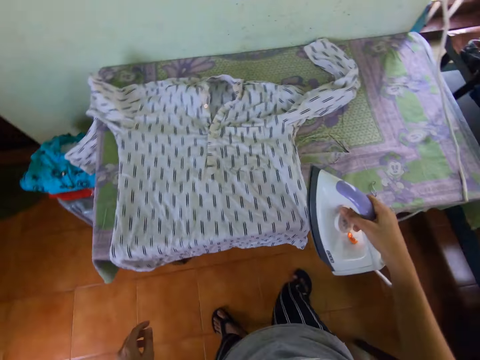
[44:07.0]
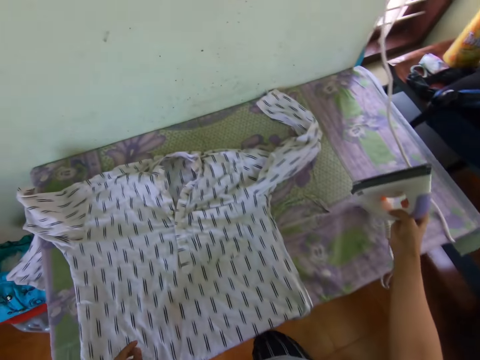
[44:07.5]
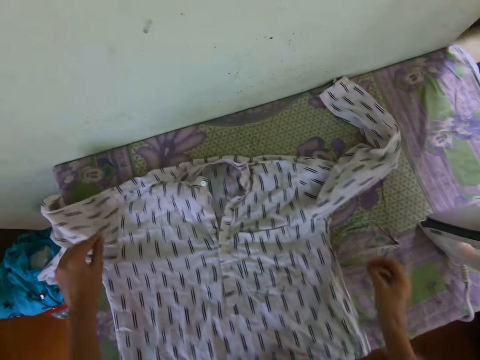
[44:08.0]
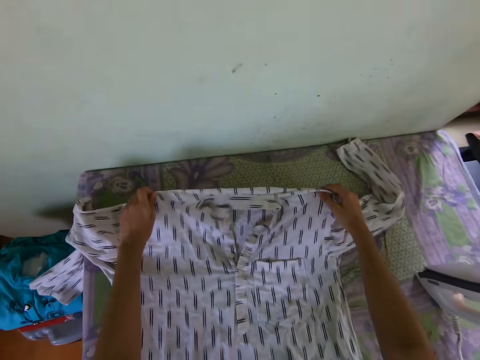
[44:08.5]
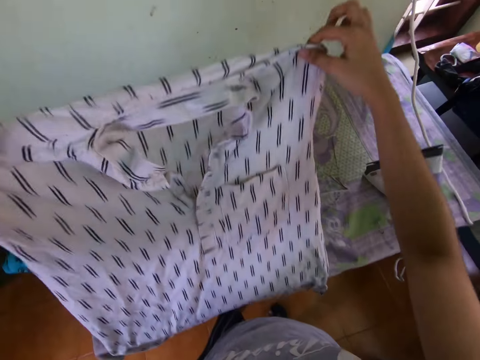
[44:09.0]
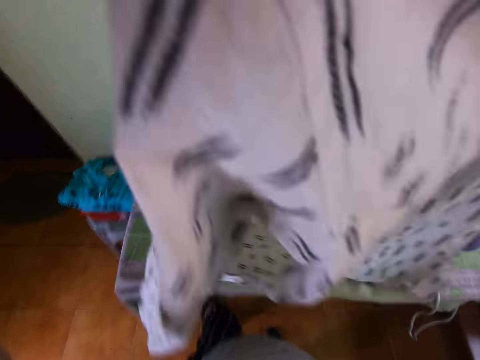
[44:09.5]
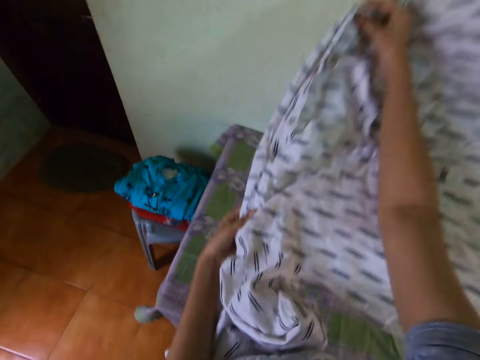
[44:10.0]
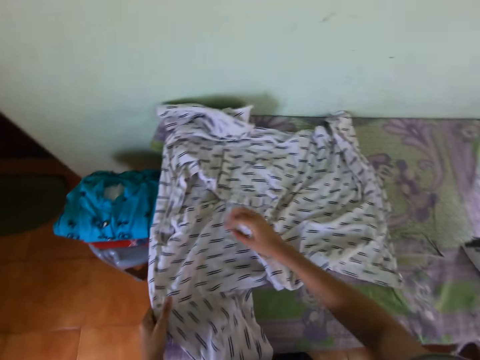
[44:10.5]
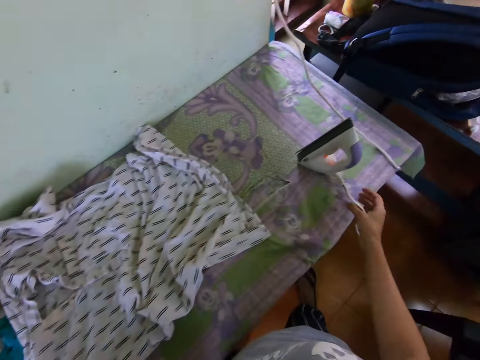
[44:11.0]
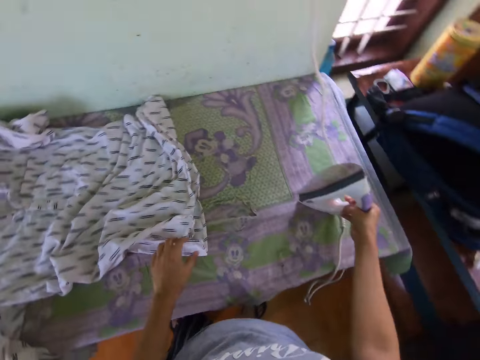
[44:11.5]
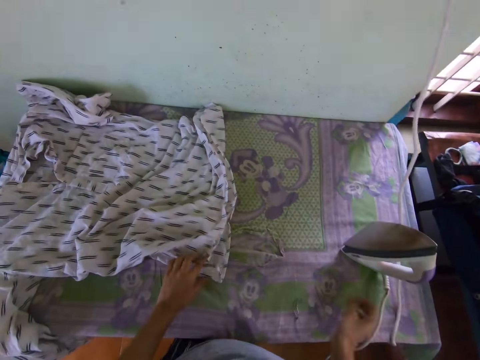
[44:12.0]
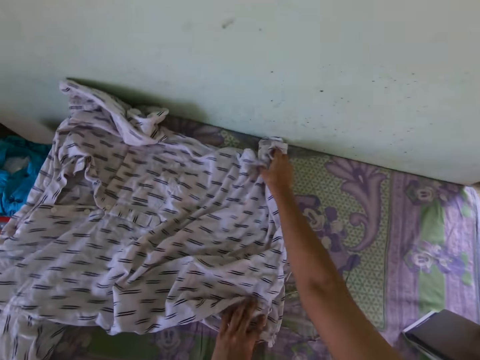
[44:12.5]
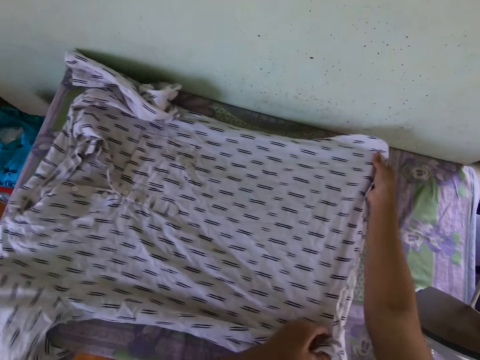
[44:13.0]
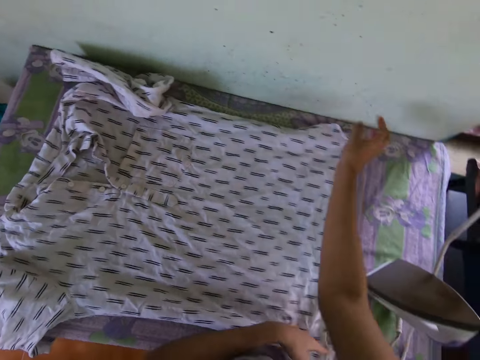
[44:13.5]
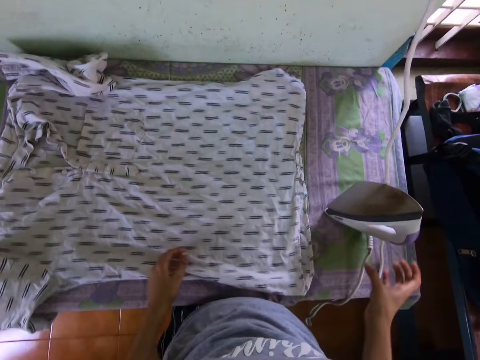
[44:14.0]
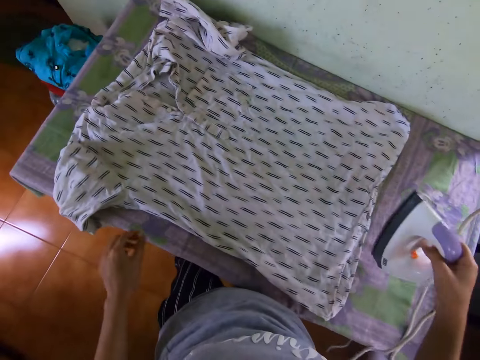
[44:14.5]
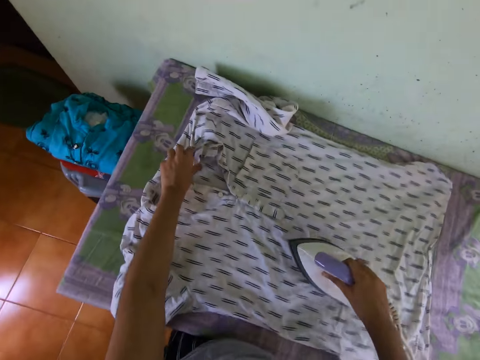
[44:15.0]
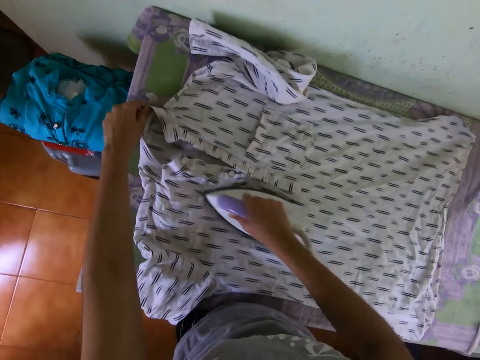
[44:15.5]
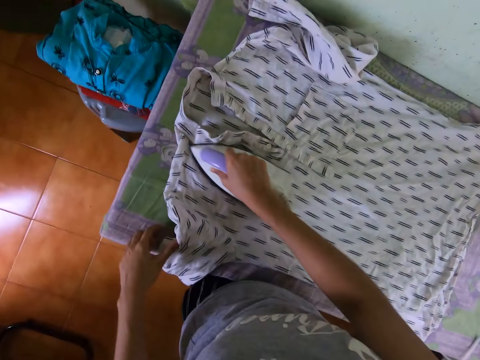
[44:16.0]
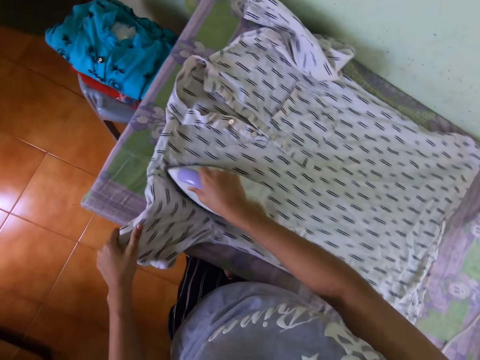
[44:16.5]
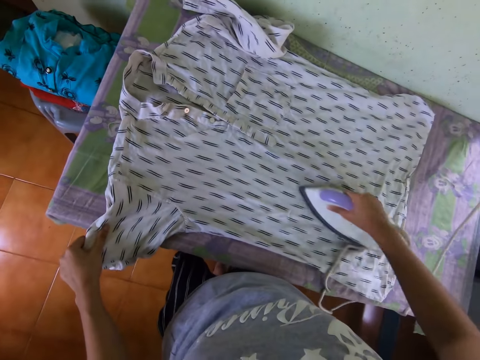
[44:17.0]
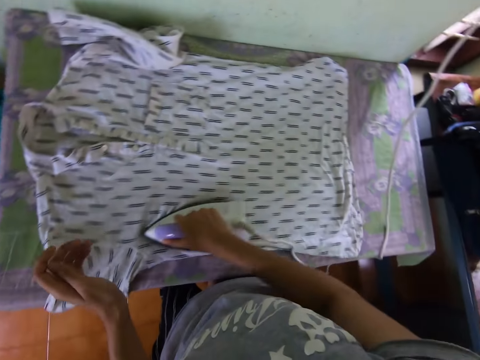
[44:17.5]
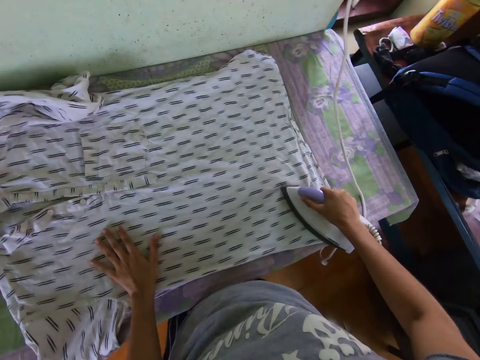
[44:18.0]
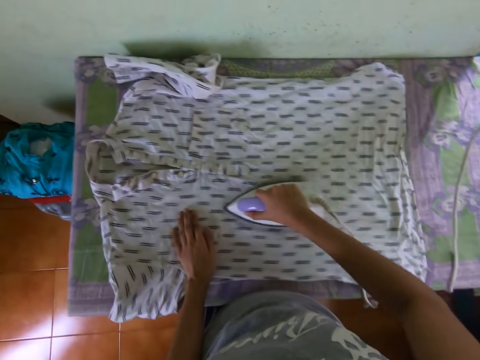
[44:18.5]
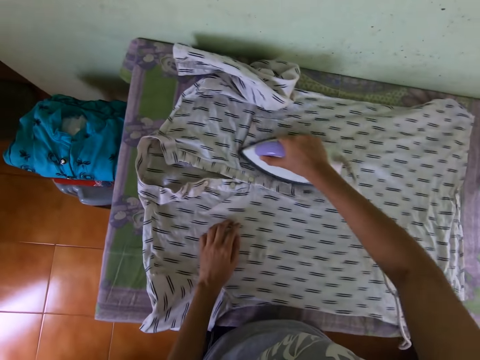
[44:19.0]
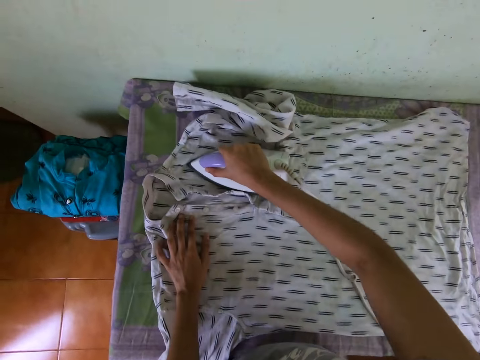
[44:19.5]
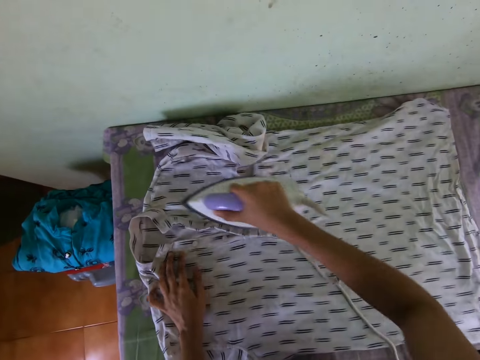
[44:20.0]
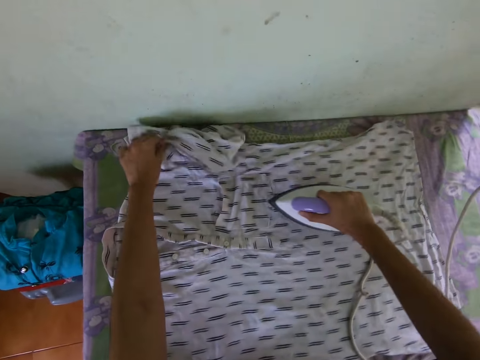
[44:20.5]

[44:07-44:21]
The camera wearer puts down the iron box on the table. They lift the shirt and put the shirt on the table. They touch the iron box. They hold the iron. They straighten the shirt on the table and spread the cloth. They pick up the iron box and iron the shirt.
